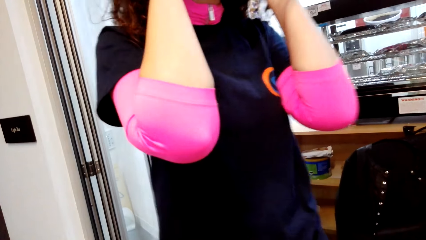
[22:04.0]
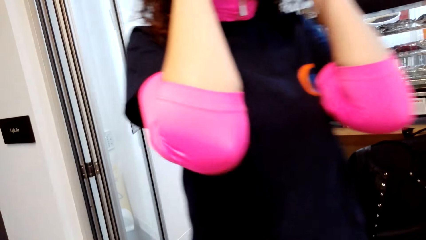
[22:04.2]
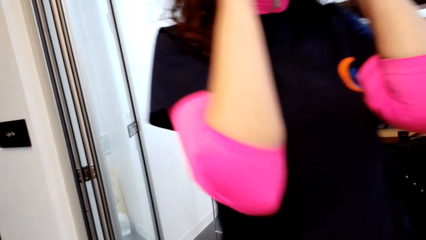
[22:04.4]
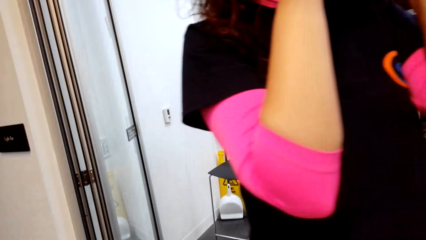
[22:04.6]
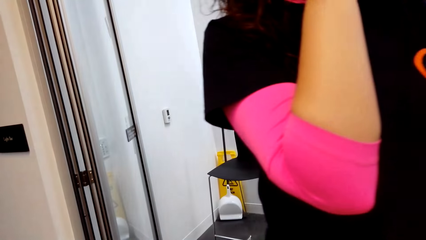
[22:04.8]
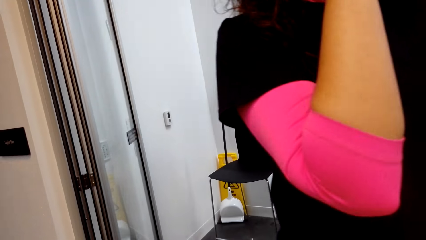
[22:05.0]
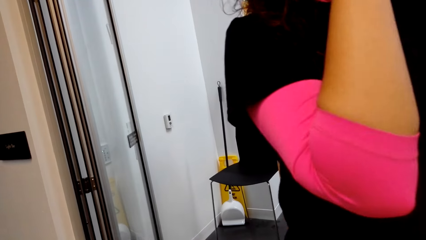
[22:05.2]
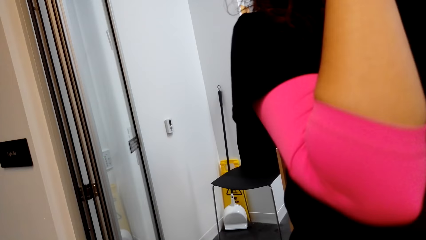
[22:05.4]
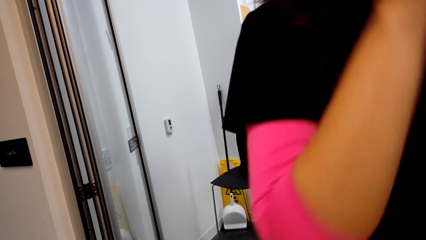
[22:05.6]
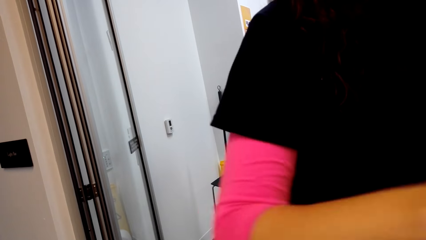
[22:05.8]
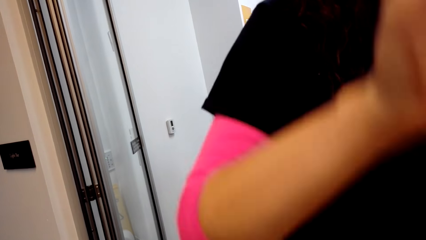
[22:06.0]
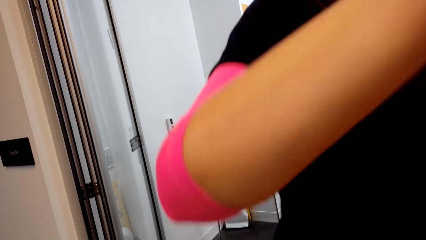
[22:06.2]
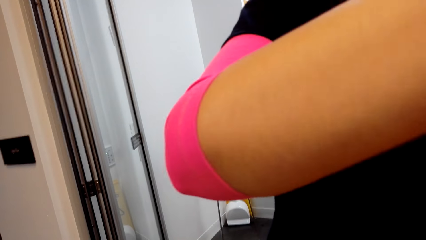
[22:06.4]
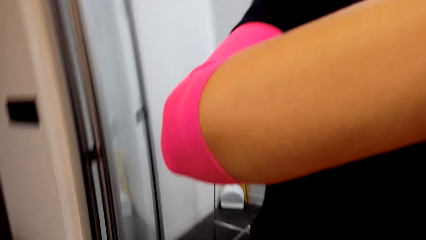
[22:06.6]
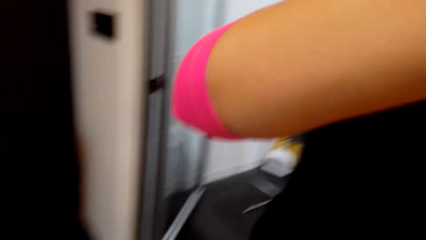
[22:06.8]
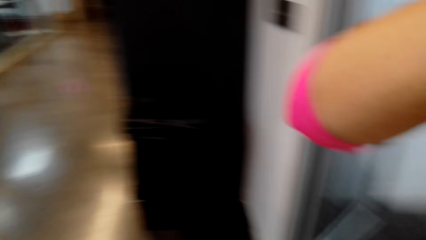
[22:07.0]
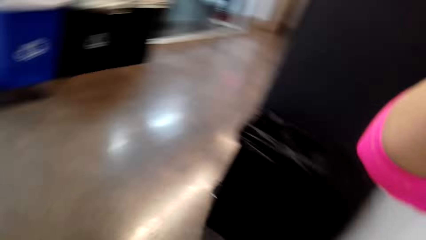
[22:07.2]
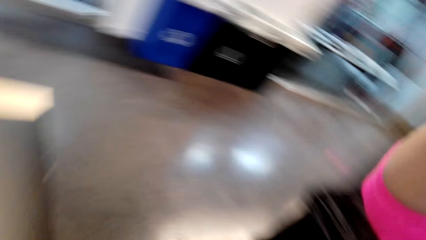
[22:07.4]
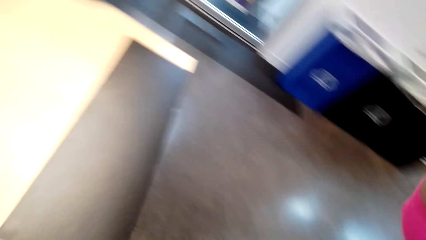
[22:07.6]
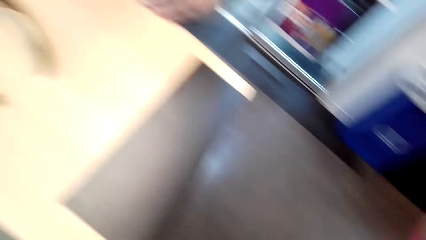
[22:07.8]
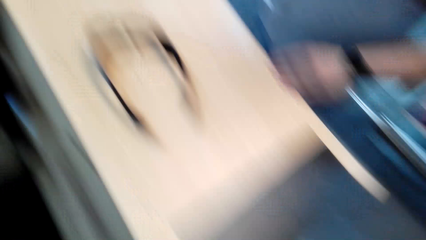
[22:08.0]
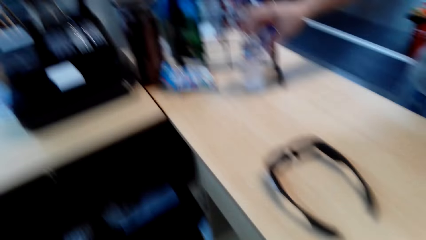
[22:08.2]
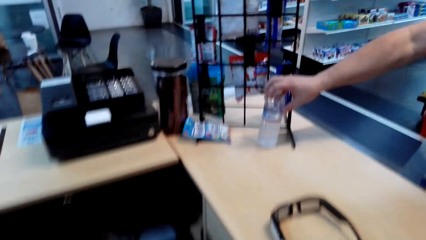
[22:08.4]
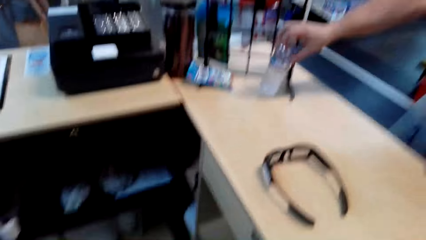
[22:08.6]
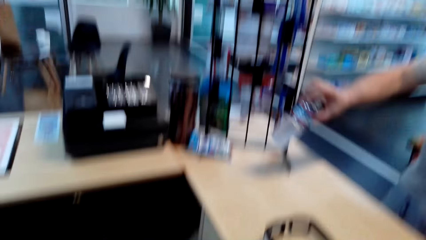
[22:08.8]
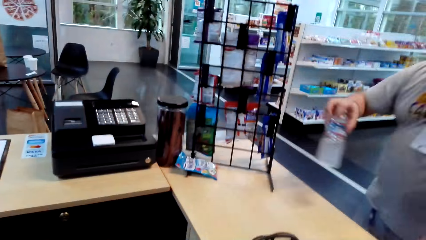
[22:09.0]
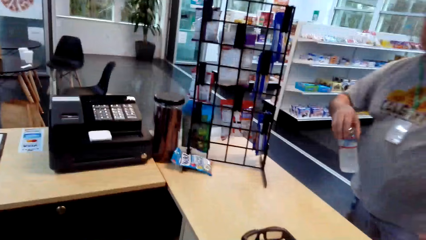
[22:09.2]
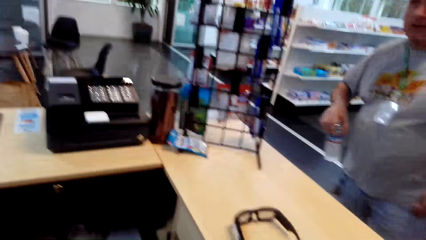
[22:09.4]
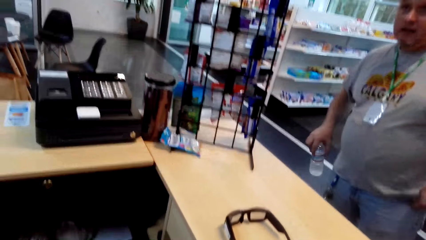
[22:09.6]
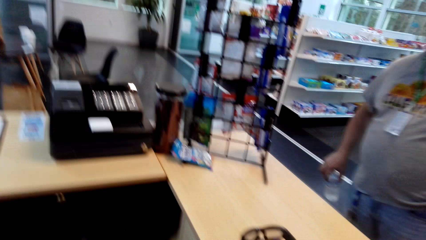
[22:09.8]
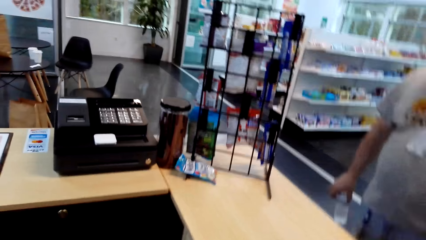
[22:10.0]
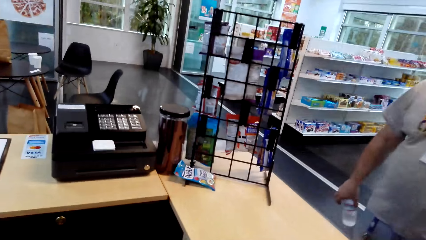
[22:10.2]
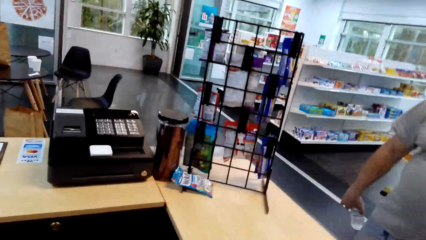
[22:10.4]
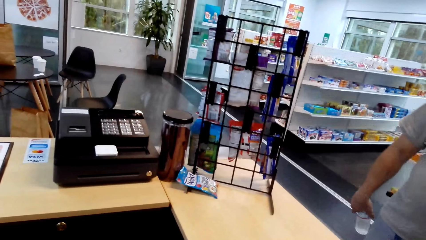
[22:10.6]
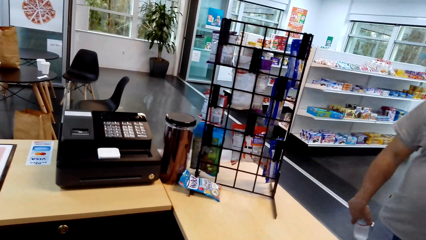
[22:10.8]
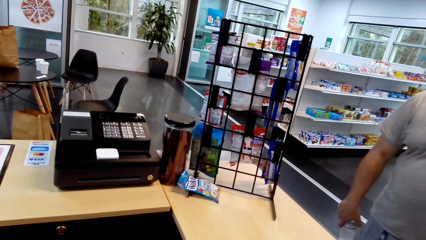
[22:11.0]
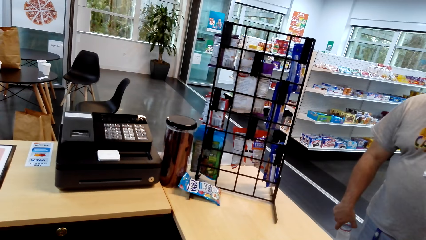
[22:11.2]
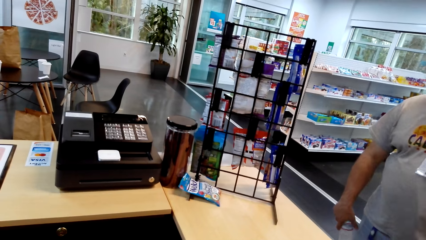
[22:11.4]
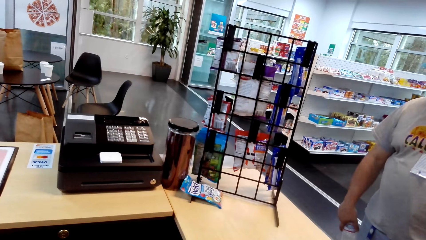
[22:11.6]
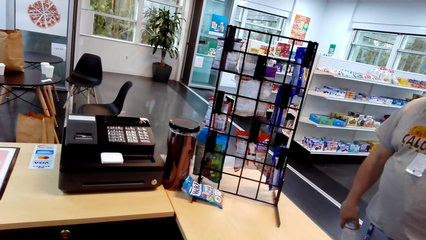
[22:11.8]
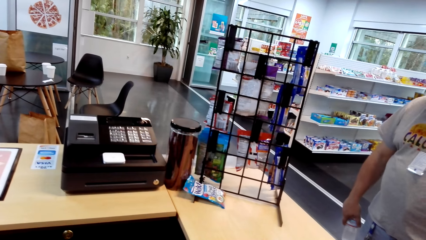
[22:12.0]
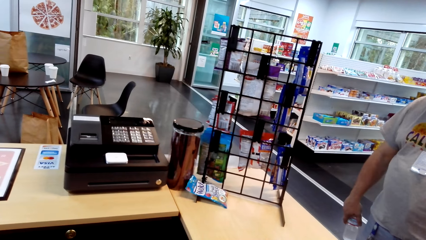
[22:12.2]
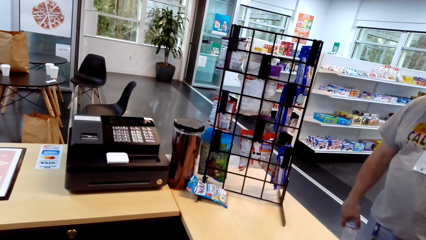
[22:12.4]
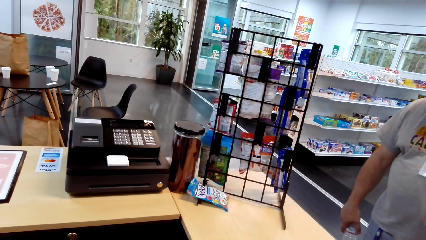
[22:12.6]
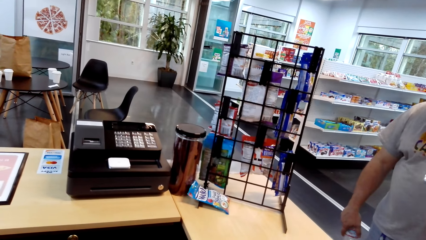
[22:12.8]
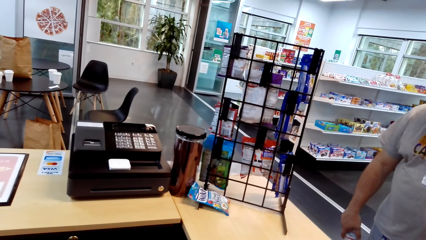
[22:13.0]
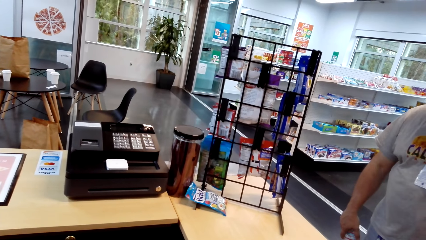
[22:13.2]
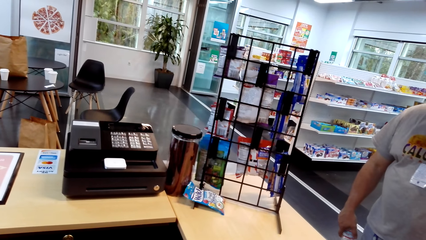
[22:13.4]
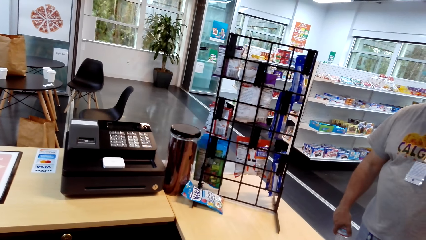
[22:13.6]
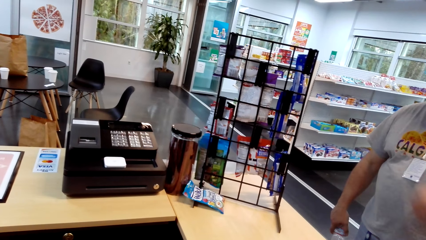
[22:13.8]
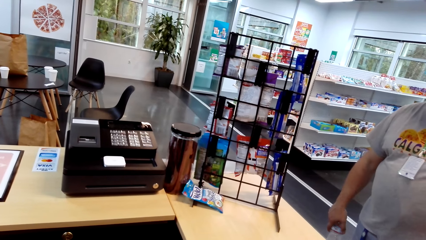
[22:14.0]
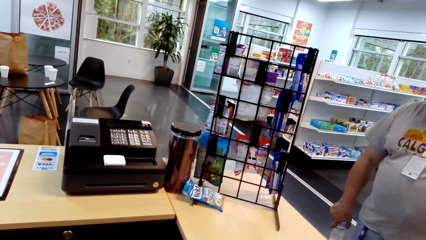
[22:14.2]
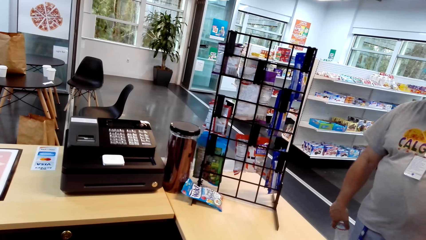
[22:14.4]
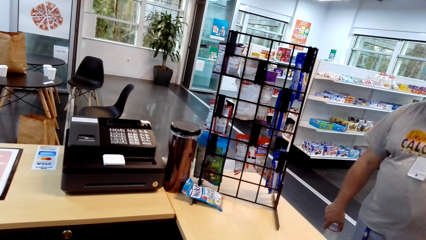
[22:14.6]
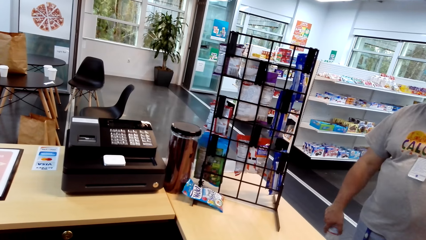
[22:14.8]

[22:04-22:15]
The cashier grabs the camera. The camera wearer turns around the room. They gaze at the checkout counter and a man. The man grabs a bottle of water and holds the bottle of water. The camera wearer gazes at the checkout counter and the man. They turn around the room.
